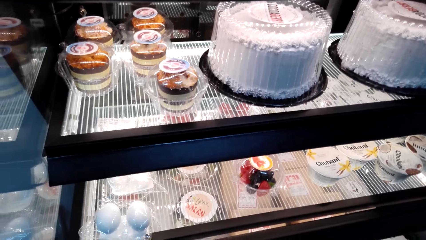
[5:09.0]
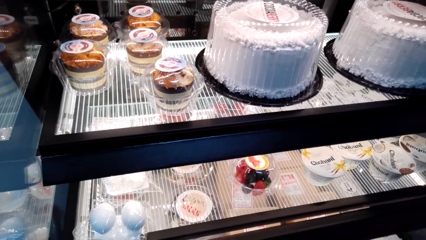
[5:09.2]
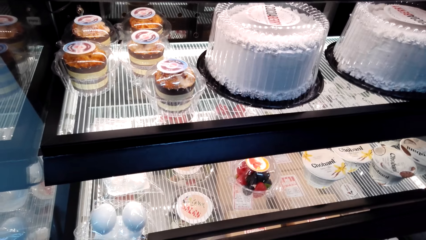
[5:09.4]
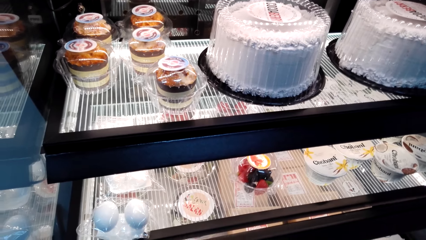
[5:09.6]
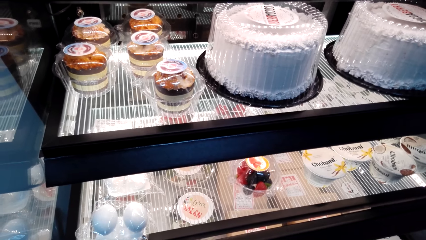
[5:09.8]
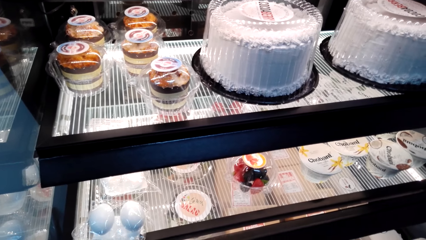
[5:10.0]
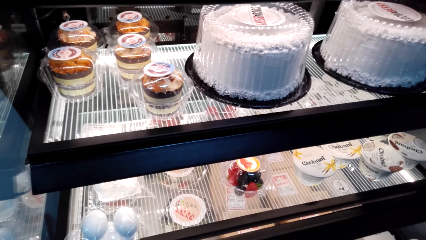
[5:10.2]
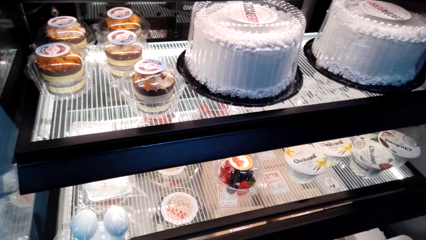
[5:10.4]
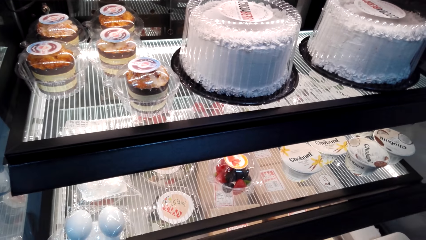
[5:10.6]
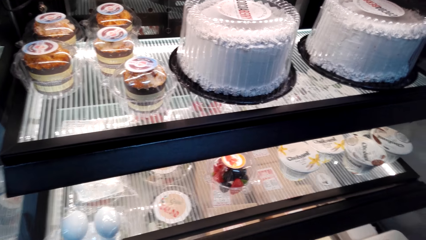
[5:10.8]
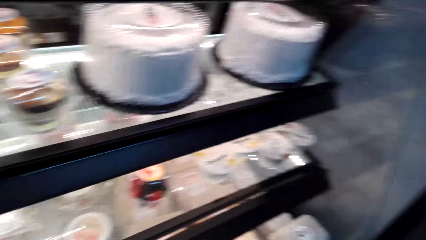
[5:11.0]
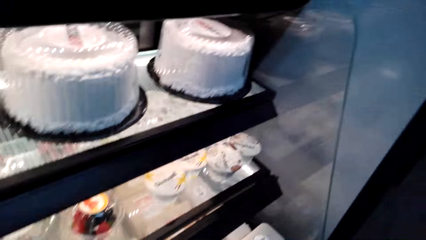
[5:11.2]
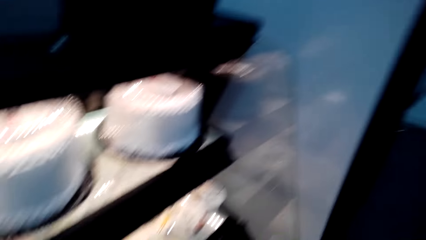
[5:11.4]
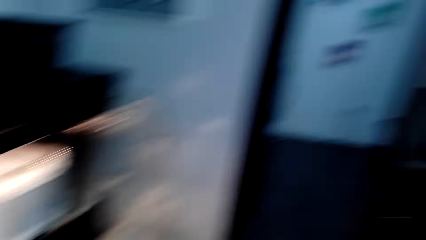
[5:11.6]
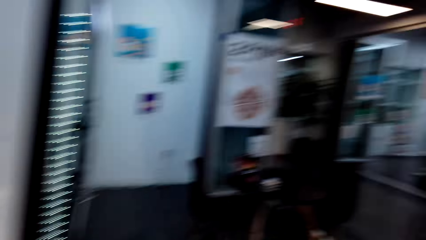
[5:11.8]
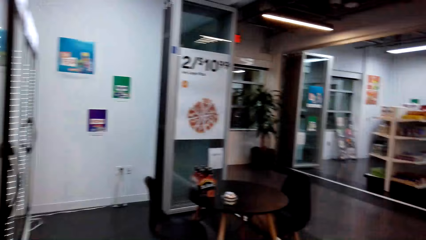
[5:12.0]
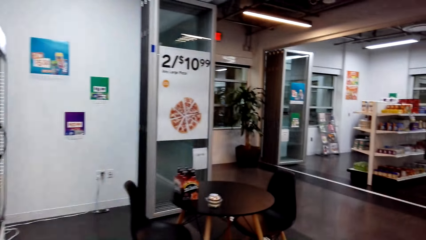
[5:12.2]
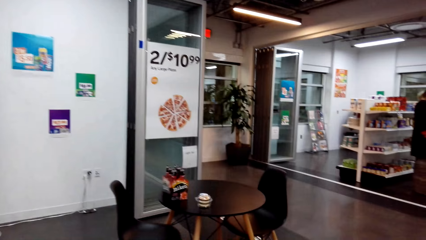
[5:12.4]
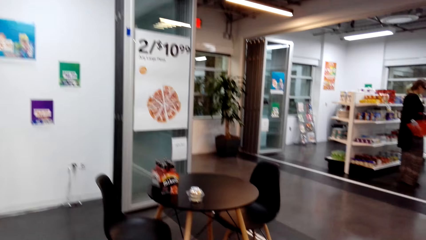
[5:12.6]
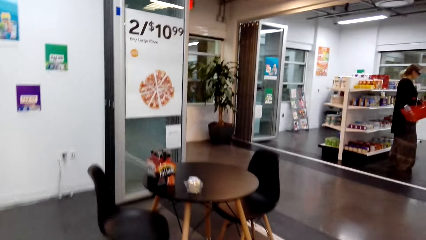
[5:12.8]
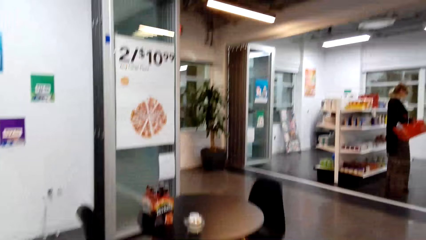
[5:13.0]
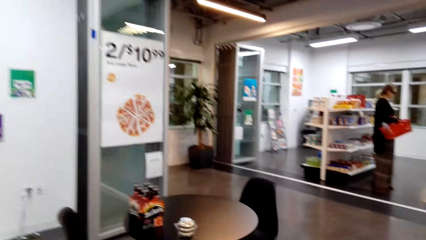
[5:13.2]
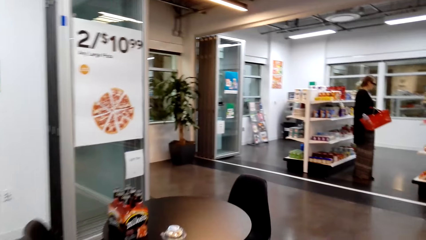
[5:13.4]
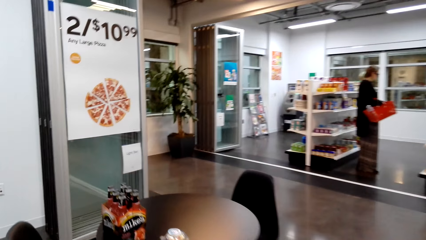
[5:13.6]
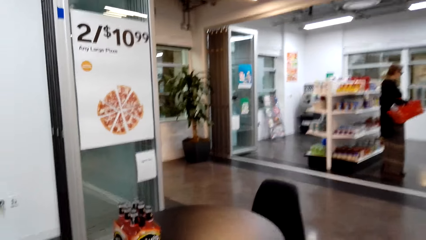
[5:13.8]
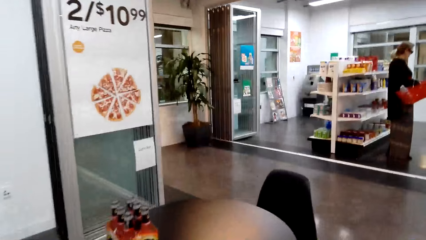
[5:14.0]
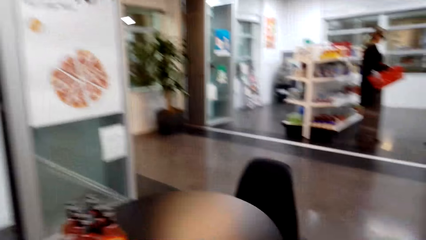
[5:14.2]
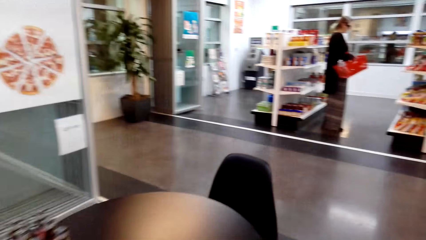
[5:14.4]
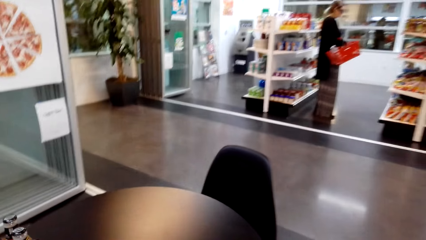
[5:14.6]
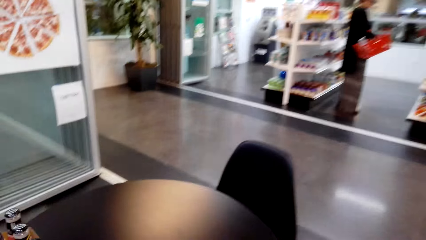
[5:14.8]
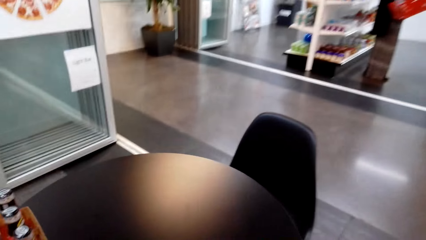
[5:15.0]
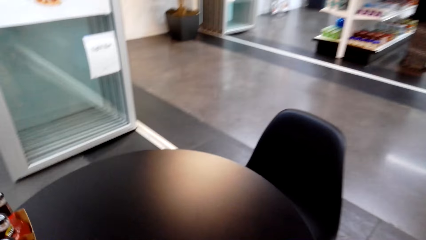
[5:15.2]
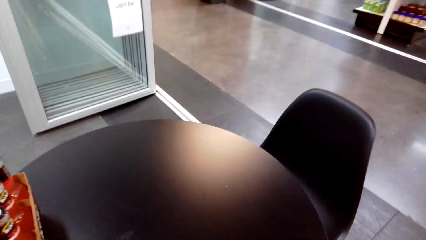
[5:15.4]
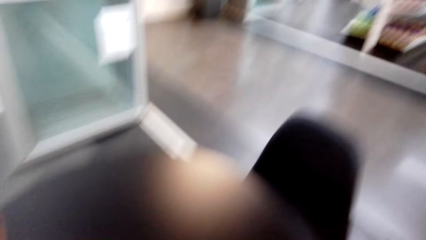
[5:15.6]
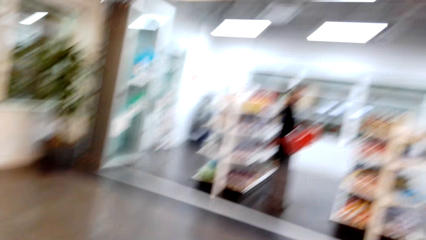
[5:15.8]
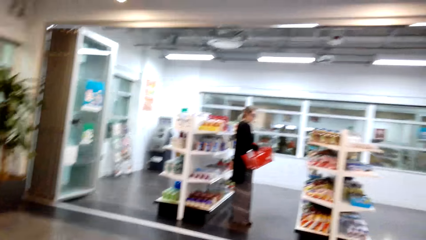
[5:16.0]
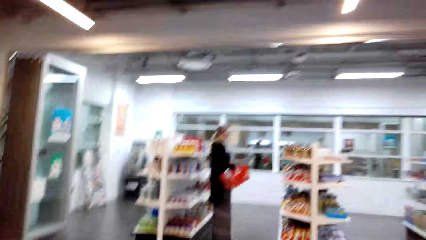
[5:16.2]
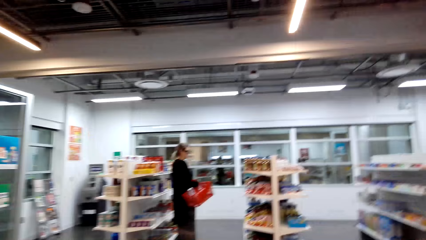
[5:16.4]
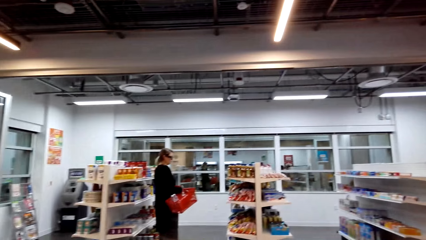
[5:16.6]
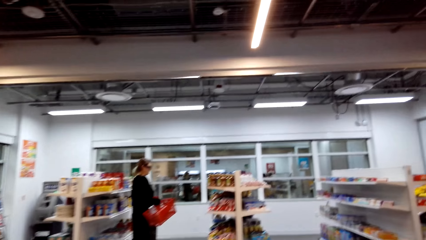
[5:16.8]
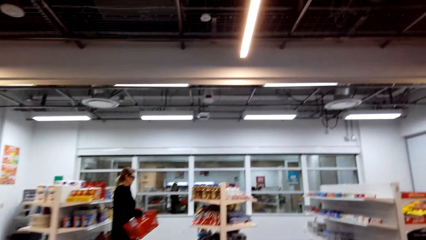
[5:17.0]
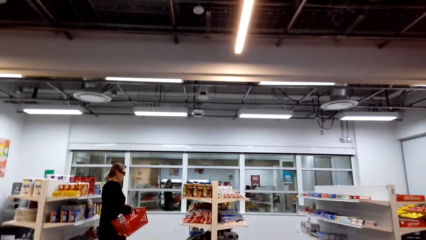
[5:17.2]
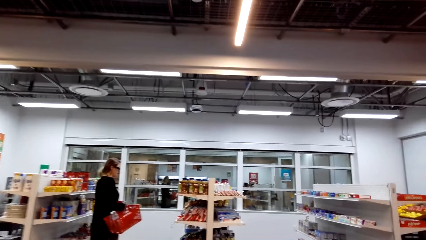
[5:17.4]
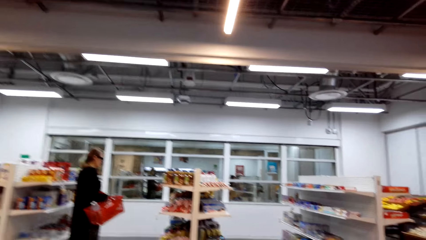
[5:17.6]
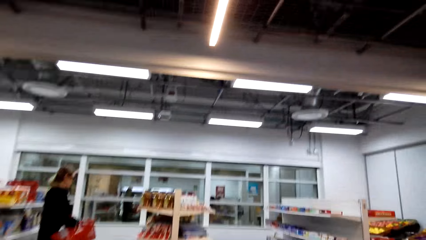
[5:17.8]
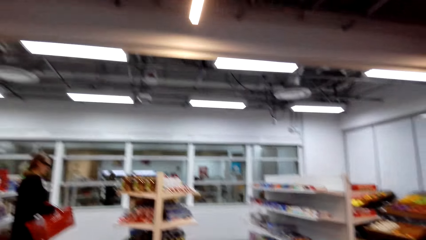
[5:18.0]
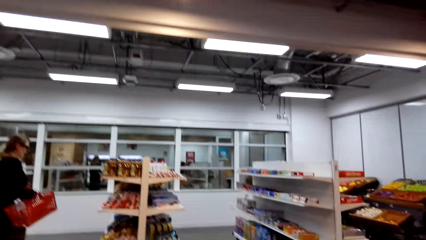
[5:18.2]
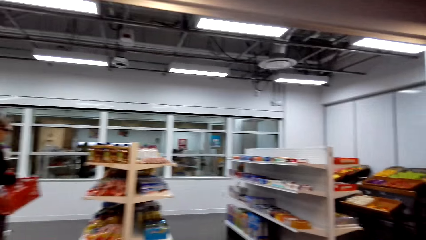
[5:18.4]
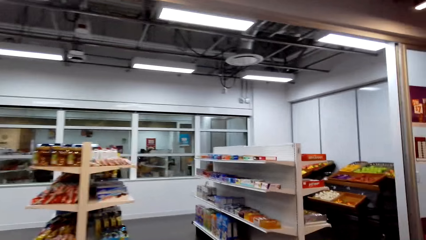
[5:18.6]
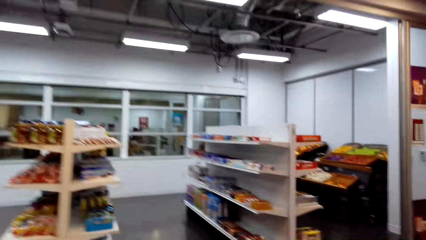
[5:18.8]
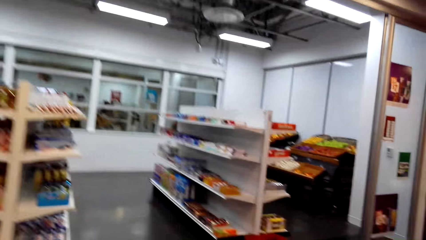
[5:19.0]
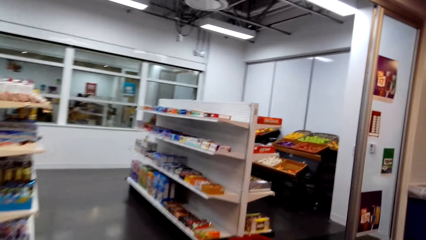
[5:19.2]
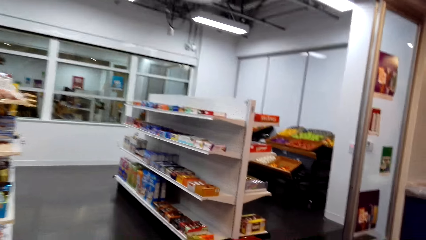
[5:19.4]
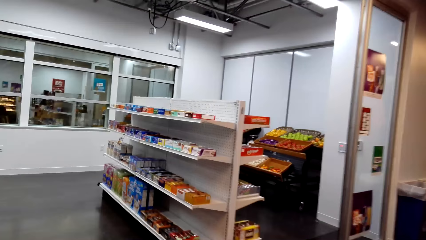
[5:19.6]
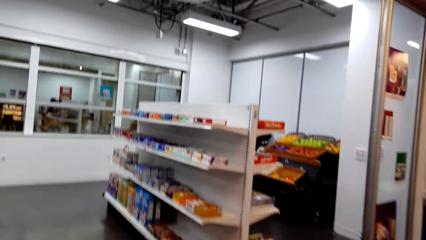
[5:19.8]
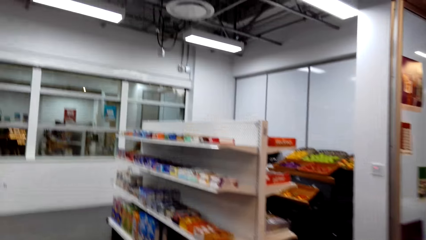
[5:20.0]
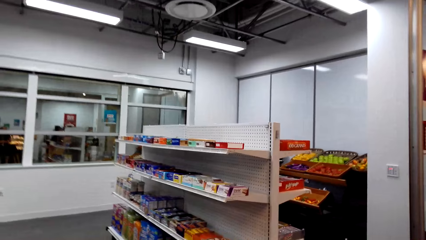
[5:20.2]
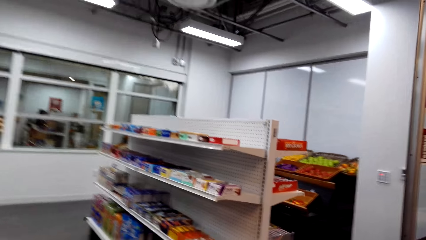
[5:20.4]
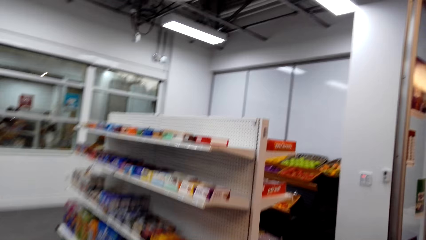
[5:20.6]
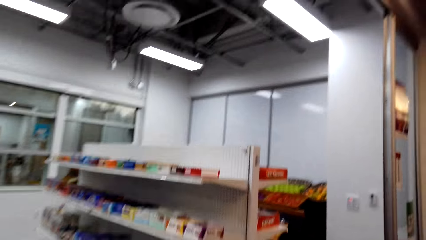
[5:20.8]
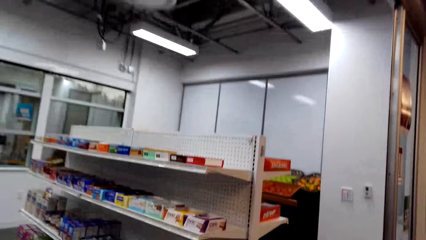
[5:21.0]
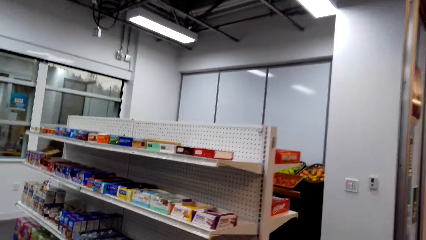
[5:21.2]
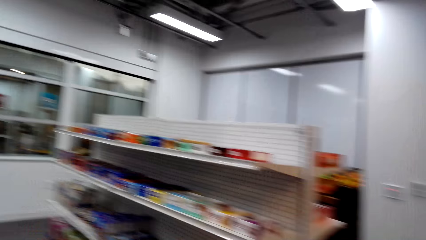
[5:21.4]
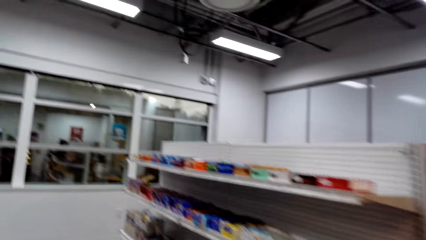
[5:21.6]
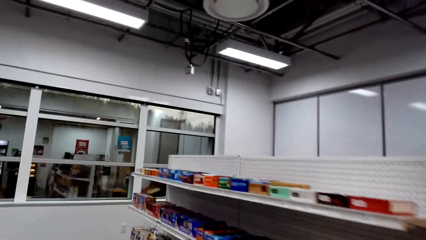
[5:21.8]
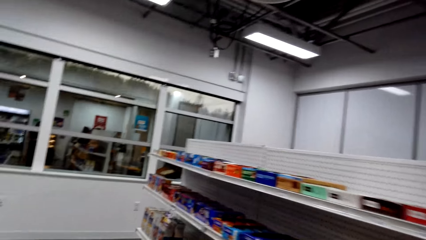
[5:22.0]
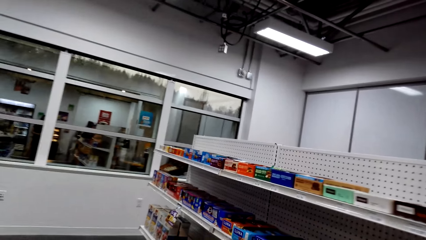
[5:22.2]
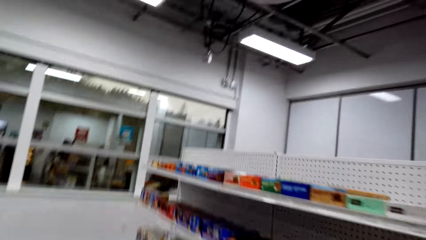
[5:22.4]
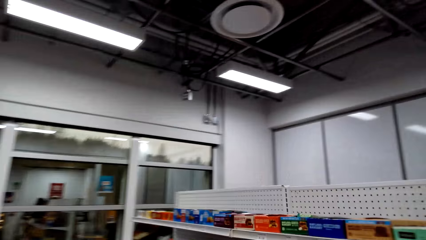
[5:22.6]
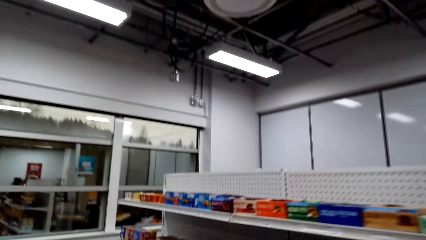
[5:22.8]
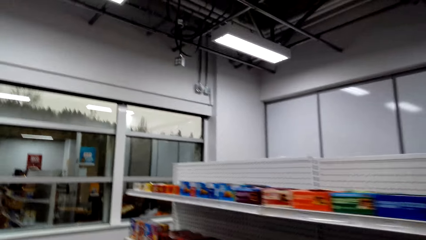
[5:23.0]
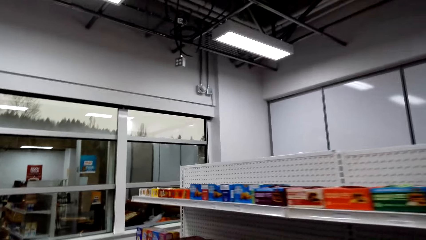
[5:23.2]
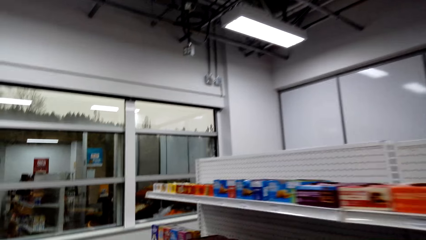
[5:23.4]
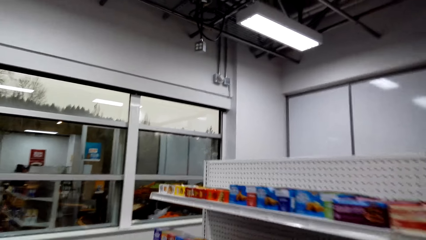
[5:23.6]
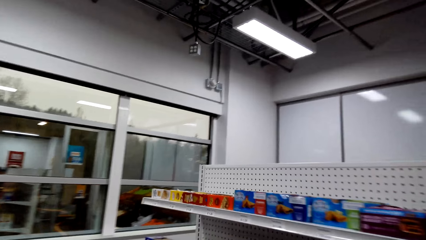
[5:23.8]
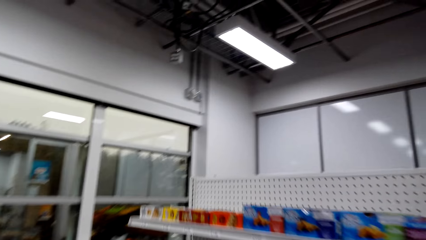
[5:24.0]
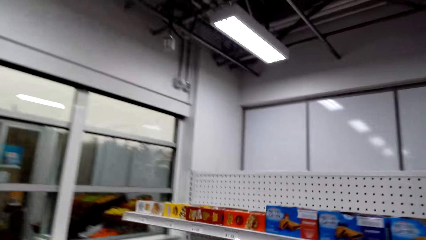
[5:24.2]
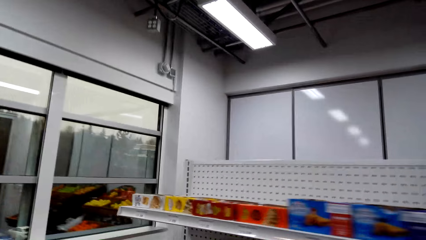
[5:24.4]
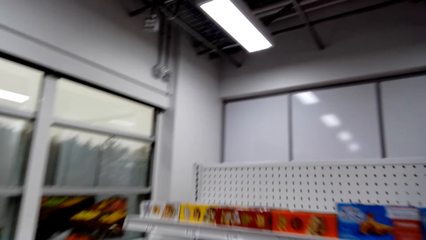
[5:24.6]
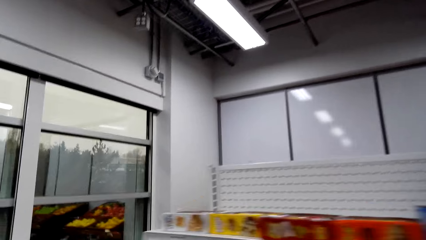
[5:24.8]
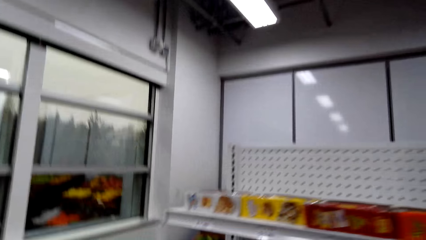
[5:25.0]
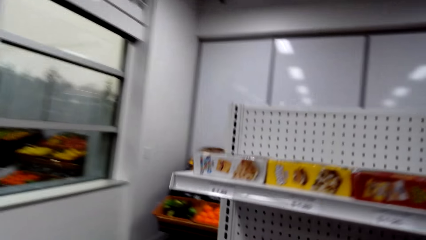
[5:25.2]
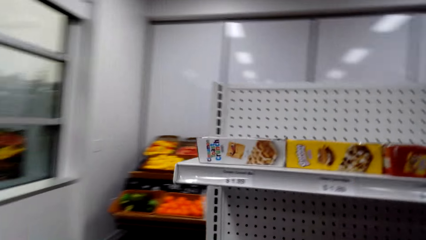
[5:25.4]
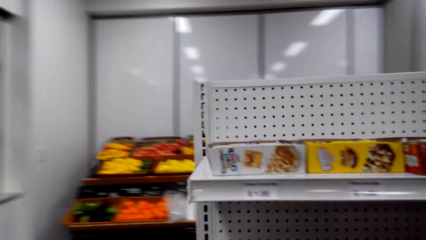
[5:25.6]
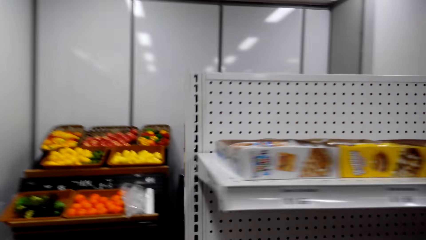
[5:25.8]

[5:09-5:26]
The camera wearer walks. A woman stares at an item. The camera wearer walks in the room.
